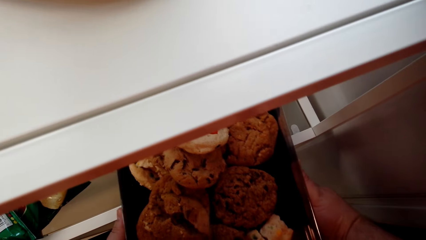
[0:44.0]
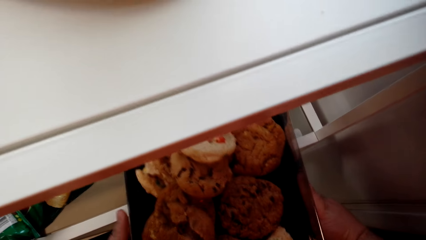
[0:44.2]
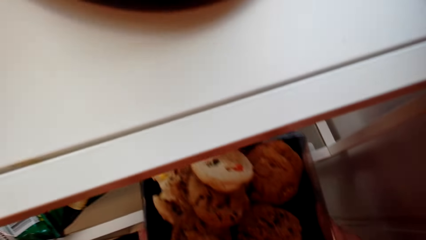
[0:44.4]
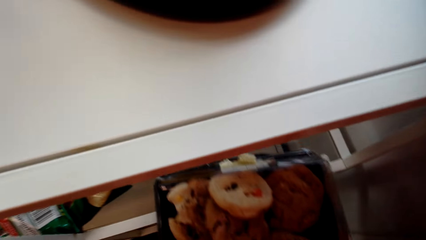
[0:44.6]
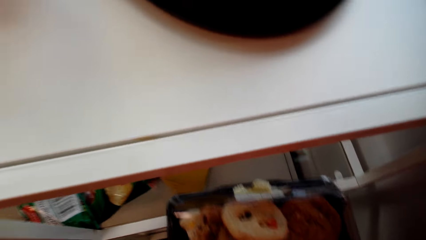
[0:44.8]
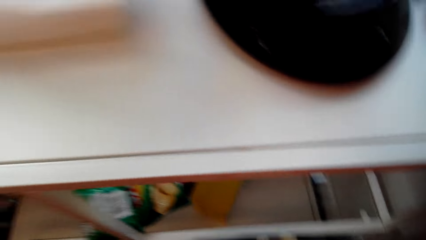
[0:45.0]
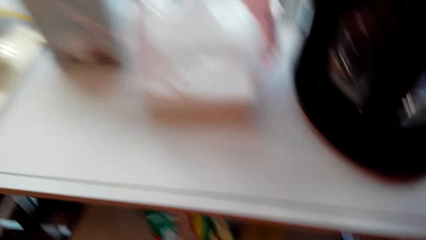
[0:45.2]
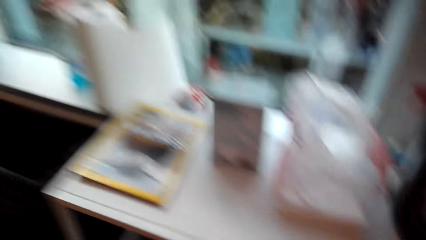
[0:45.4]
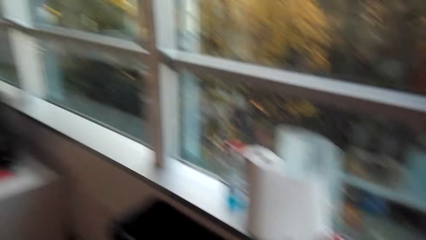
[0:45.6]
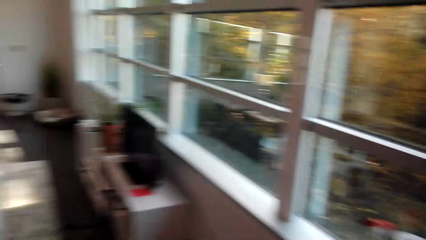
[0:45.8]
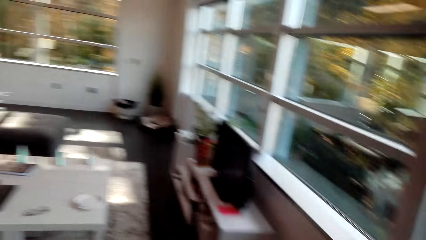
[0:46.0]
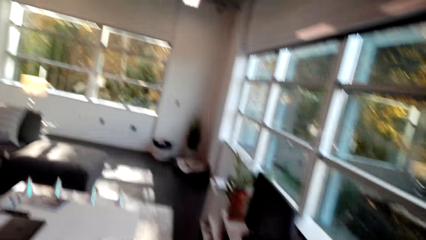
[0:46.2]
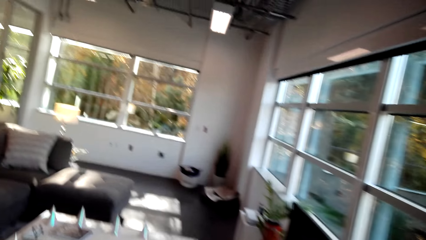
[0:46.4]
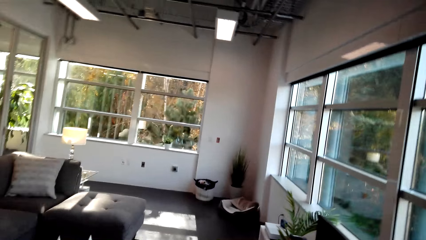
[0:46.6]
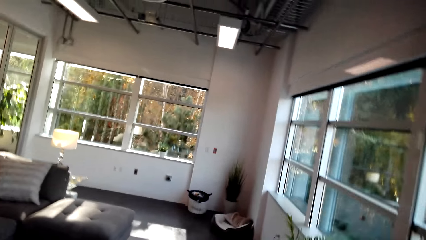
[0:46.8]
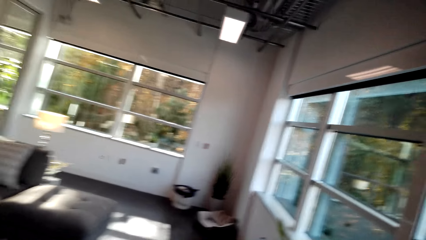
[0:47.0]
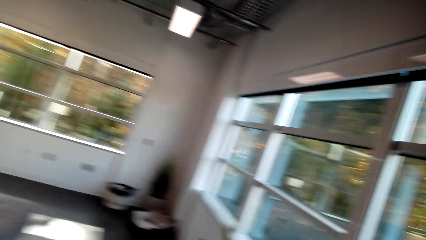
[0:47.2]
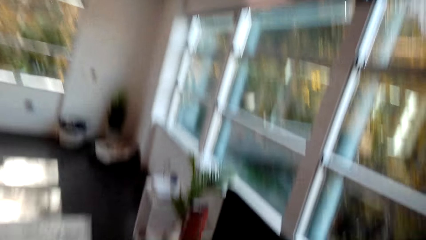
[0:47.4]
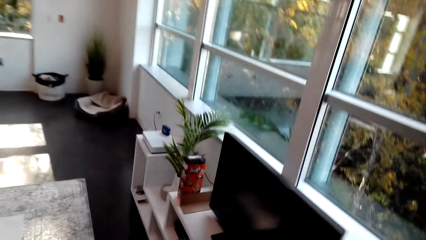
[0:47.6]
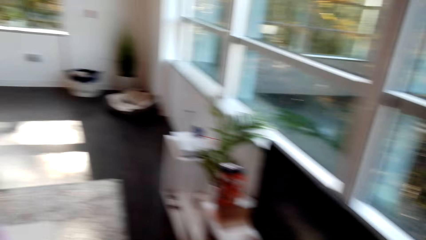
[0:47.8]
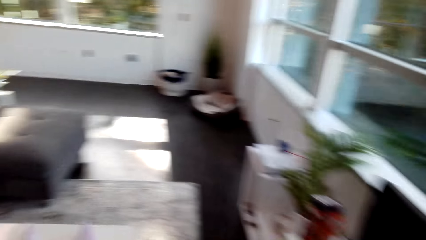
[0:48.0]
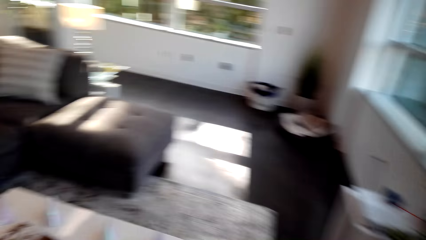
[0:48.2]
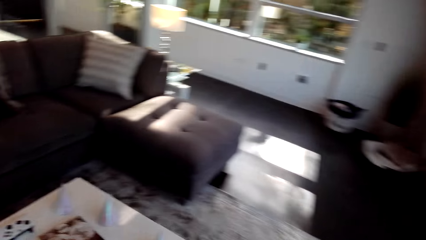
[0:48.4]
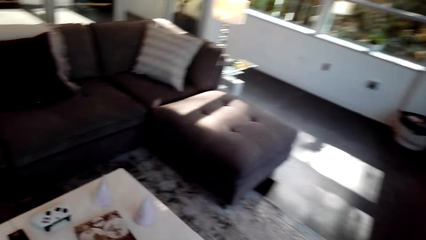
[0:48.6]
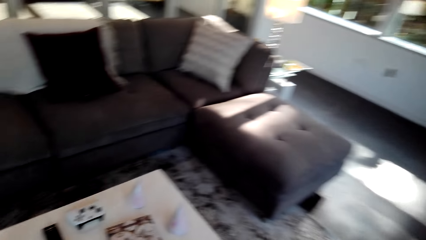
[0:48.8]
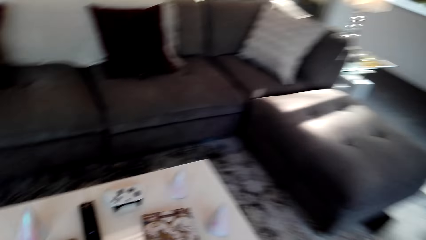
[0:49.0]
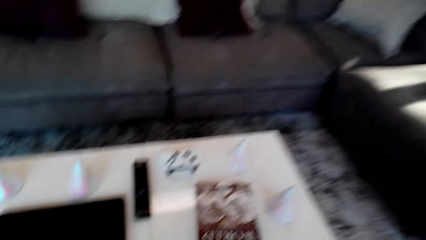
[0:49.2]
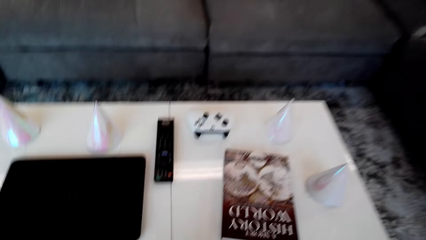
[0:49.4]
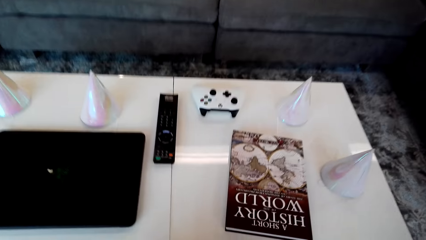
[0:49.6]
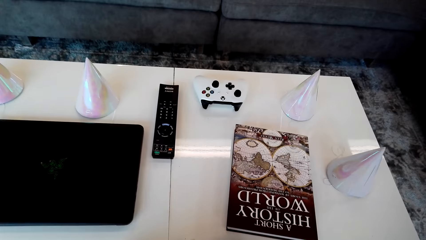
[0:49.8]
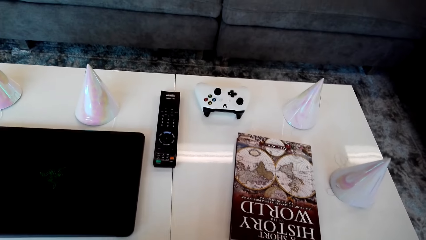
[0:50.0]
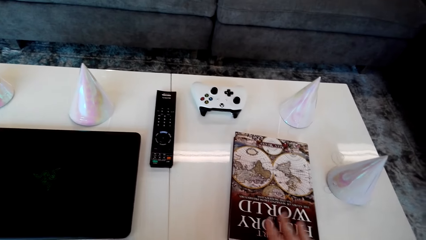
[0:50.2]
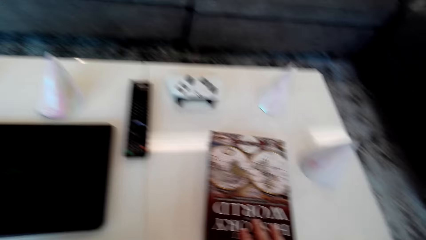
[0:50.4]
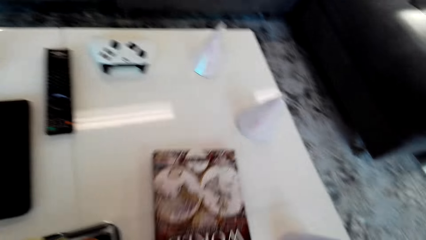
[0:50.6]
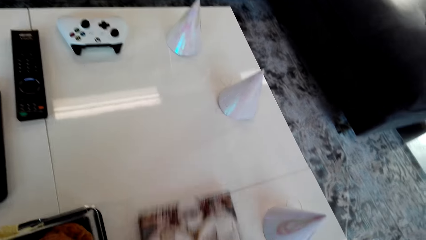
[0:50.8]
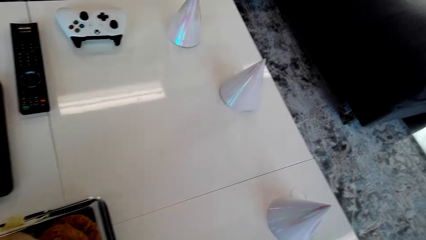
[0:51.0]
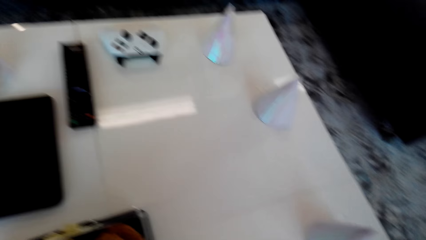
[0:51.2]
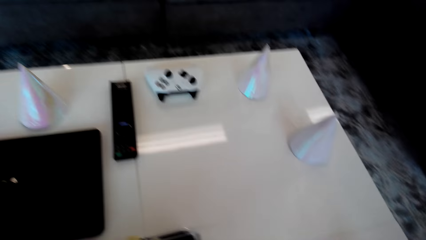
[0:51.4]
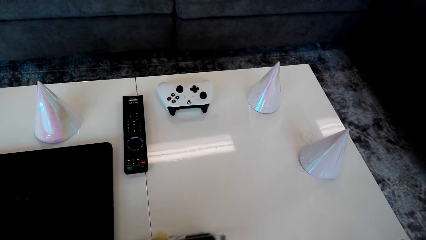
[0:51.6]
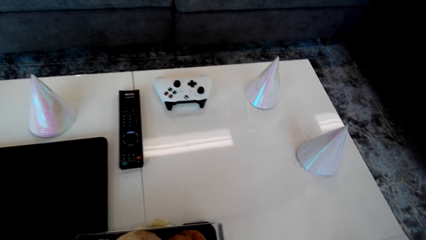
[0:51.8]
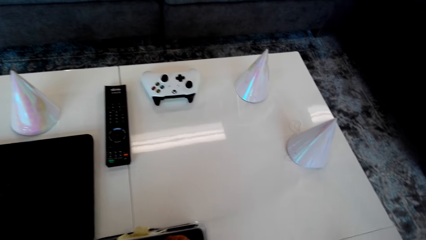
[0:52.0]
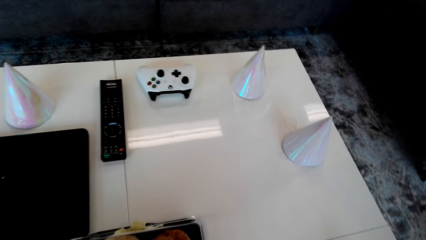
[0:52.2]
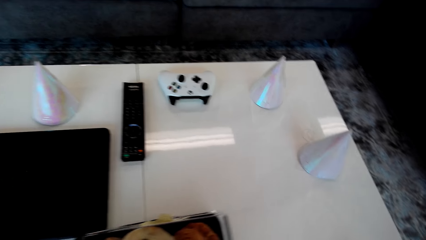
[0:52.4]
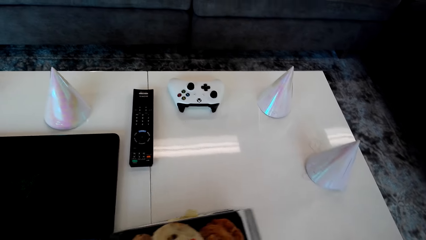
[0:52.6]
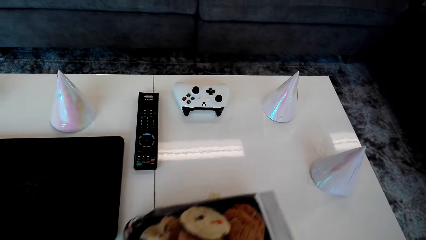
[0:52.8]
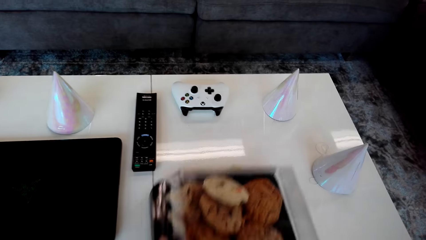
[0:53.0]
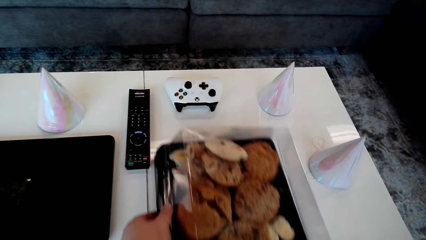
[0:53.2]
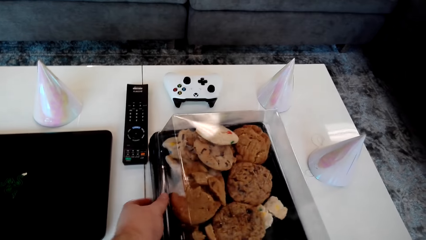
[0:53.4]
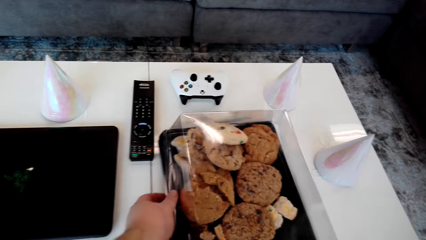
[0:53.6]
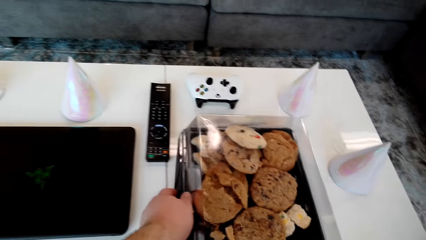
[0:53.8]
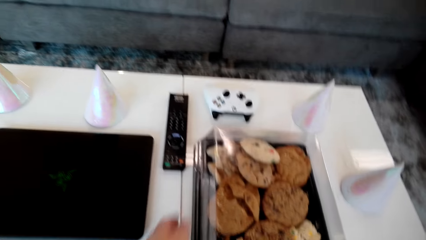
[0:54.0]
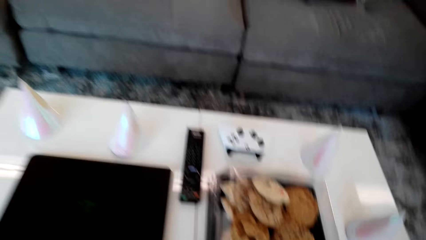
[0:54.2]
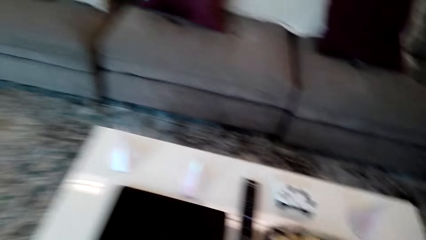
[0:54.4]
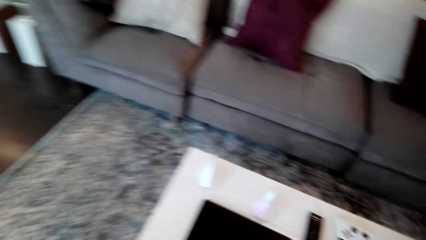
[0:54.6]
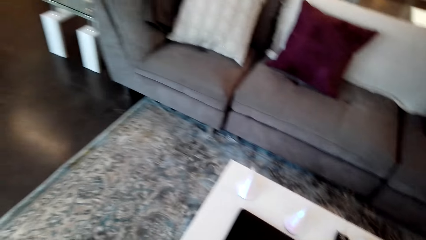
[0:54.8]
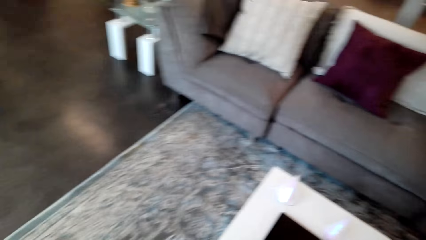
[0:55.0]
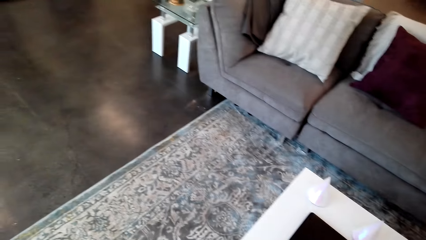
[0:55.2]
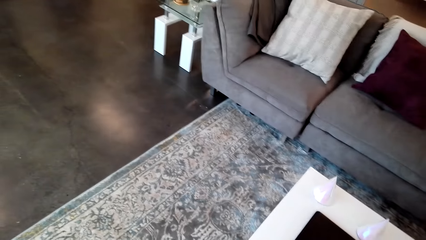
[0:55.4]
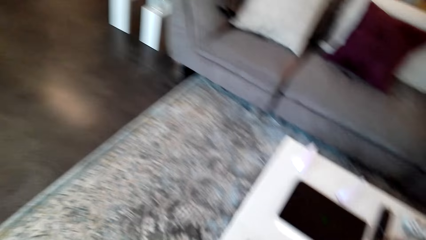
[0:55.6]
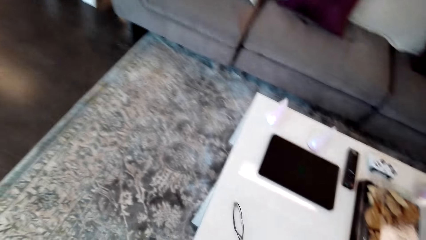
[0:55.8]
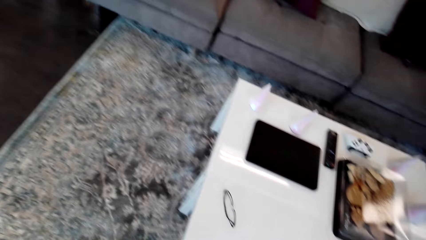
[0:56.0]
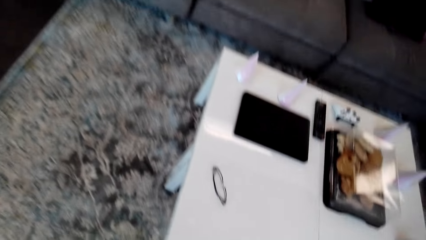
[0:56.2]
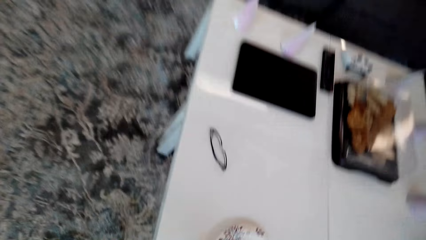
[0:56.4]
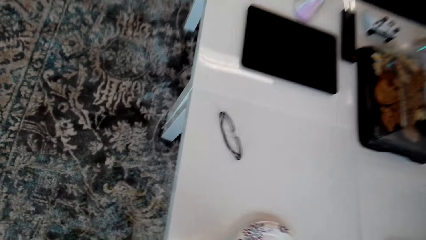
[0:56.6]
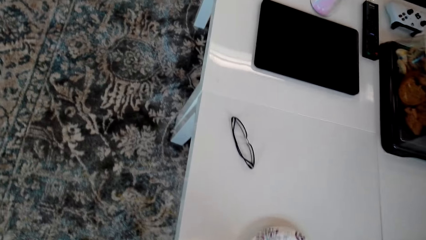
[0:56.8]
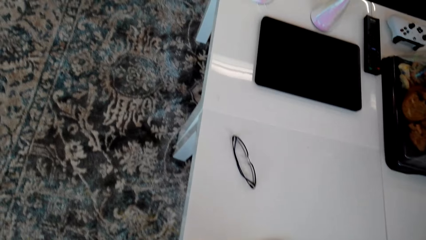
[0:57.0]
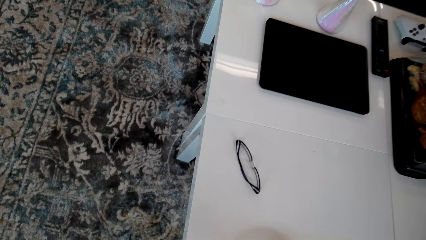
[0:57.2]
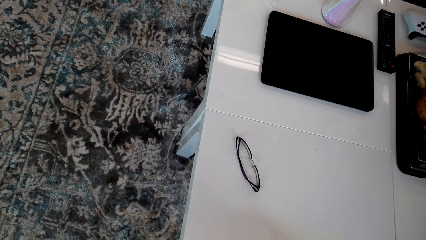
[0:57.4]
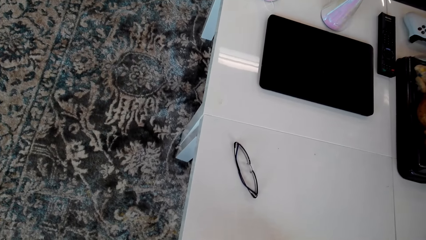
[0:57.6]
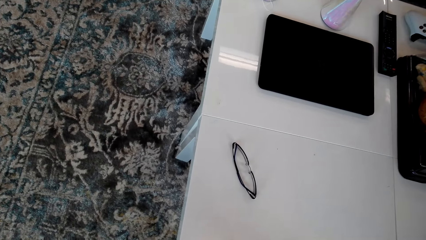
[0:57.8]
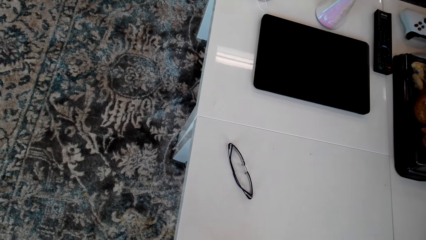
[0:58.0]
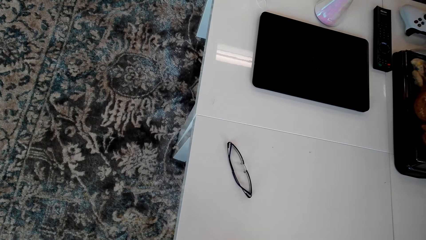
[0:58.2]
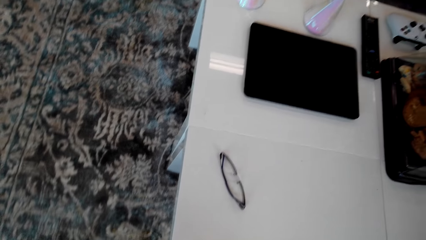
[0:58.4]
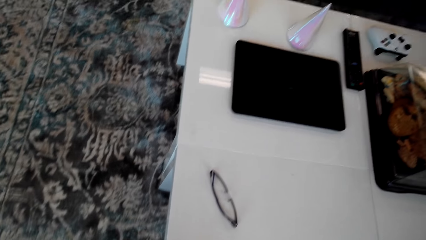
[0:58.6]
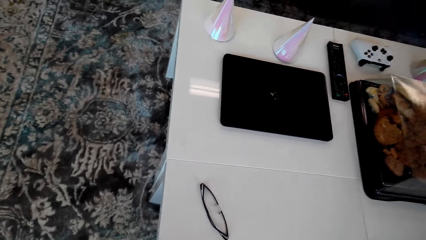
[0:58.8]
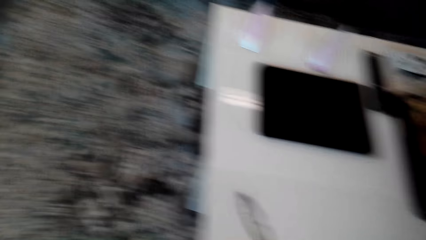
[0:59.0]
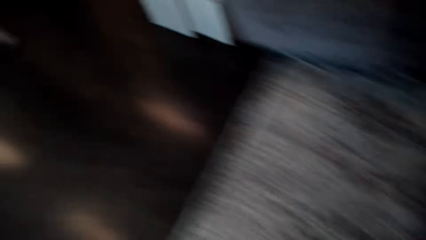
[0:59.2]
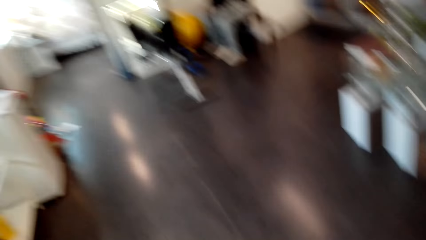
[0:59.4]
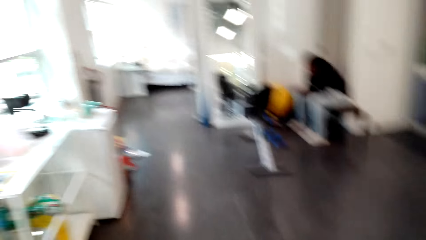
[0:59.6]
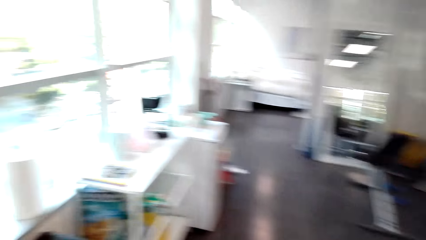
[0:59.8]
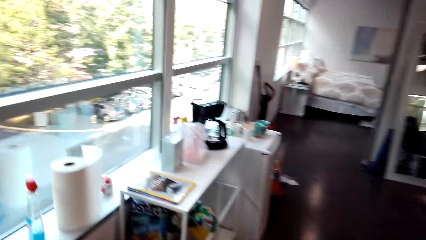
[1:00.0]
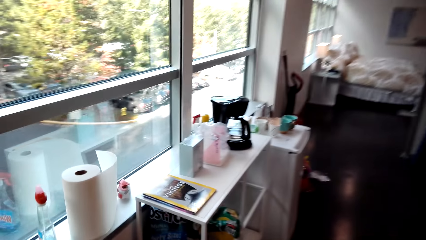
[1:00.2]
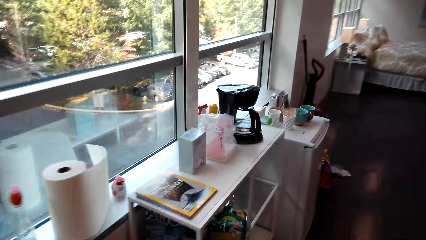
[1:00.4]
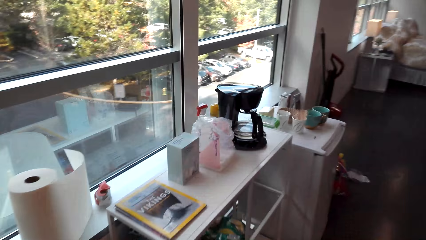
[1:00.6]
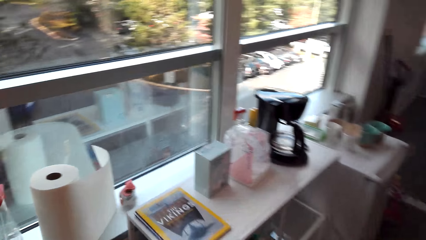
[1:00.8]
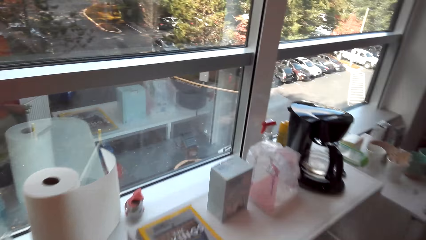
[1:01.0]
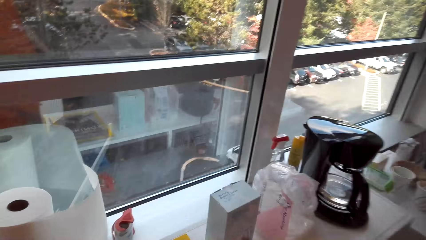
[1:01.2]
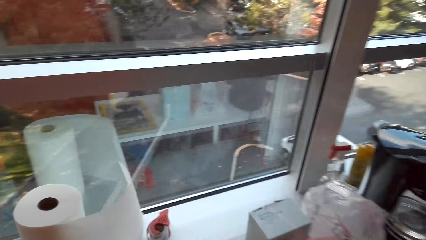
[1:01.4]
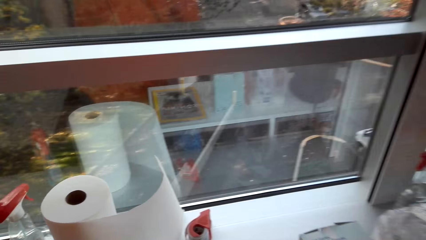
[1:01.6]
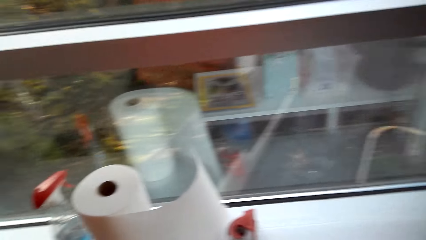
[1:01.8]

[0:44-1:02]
The camera wearer walks around the house. They place the tray or snacks on the table. They pull a novel. They move the snacks on the table. They look around the house, touch something, and walk around the house.
